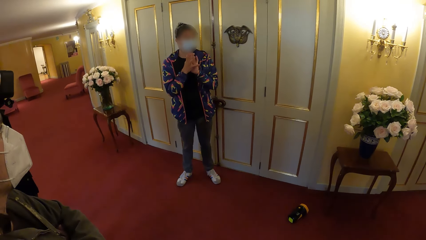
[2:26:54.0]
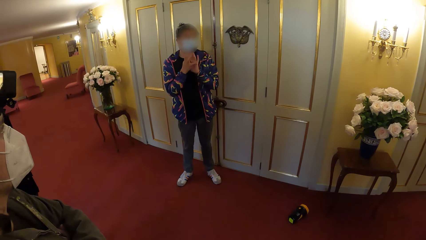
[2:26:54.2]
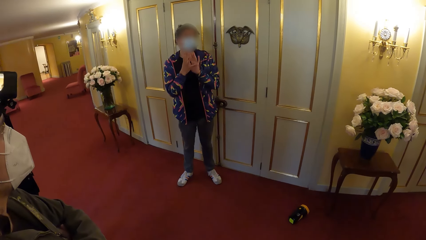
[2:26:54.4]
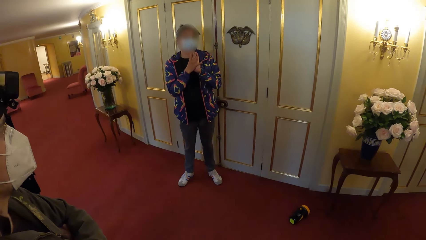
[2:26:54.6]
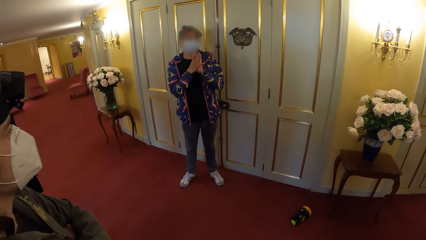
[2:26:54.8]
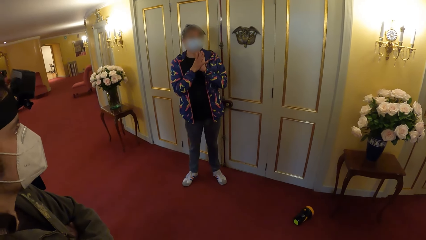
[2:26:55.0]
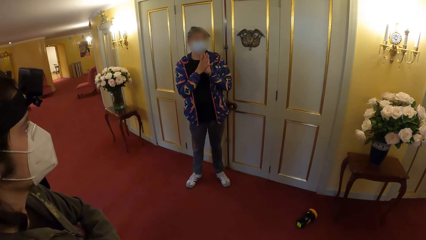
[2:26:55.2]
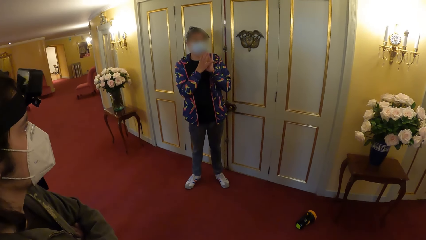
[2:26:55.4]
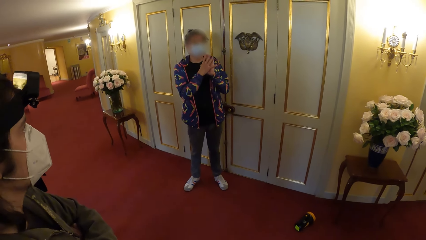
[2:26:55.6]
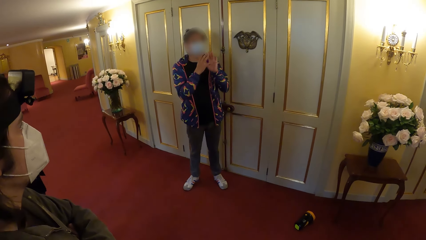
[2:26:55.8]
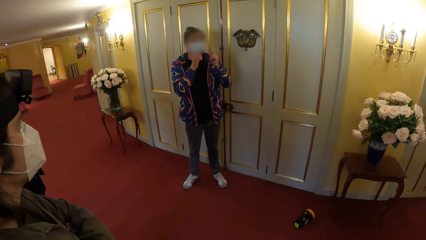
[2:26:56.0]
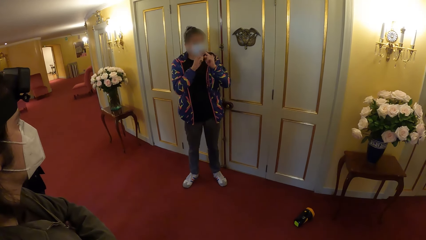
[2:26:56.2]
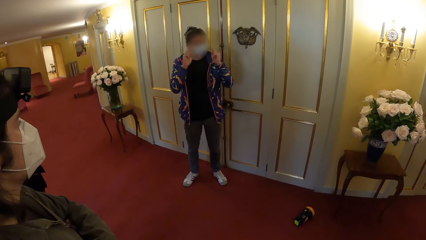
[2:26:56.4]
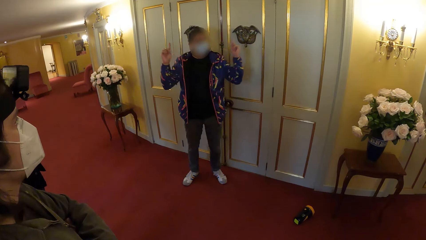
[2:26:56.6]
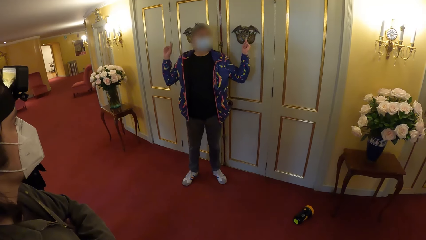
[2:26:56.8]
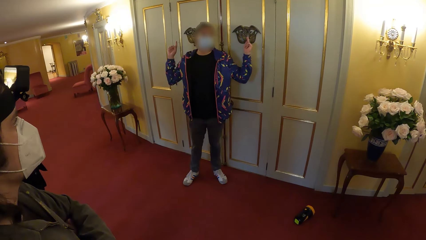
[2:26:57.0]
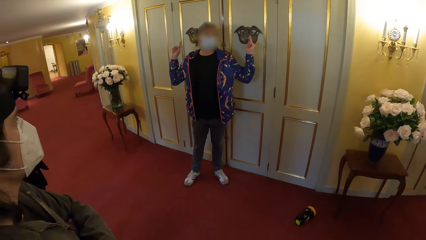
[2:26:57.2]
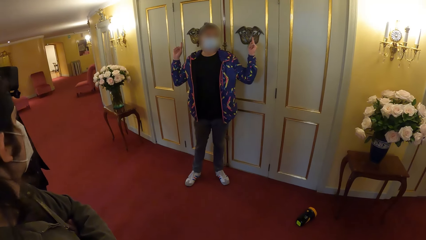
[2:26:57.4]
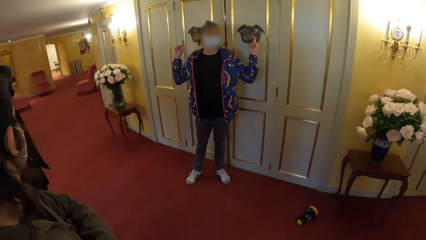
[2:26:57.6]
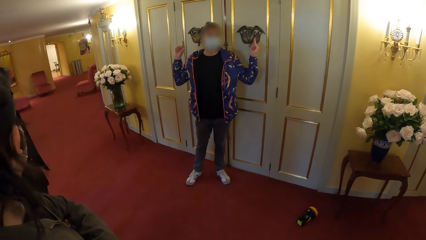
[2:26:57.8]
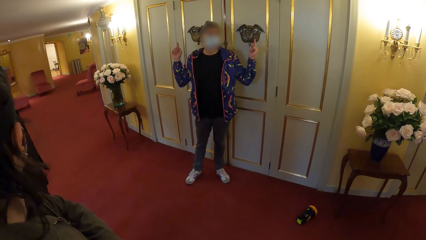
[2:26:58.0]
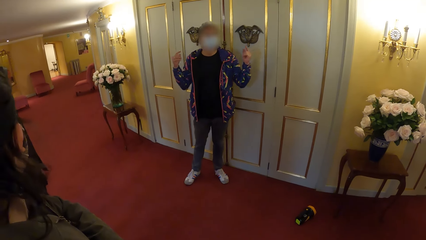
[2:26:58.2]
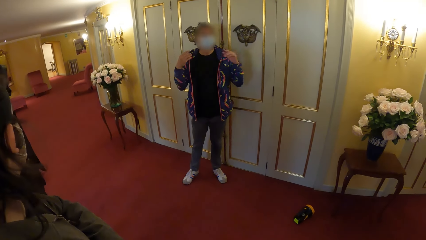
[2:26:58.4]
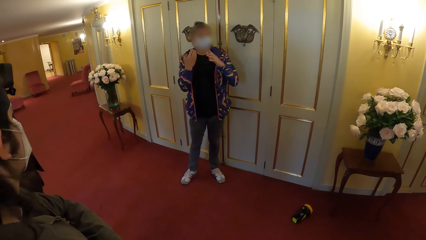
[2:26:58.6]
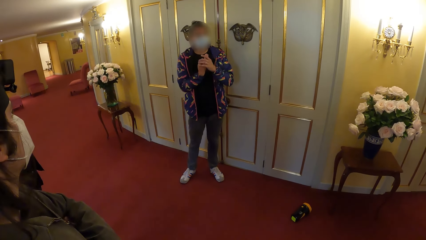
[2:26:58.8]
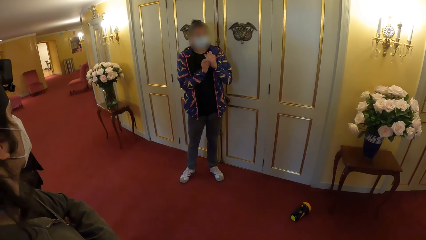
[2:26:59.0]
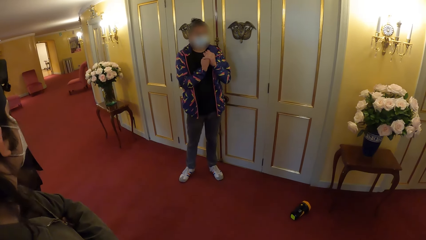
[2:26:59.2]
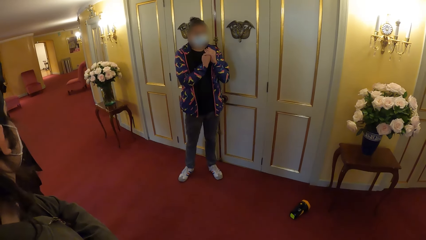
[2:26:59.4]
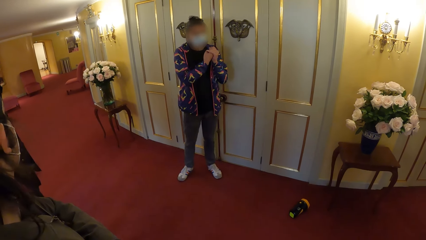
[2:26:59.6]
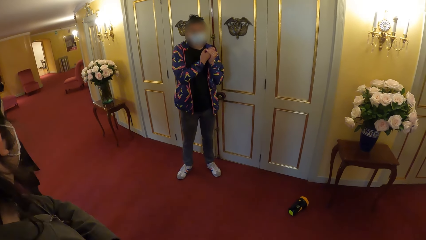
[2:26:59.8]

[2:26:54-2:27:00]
The camera wearer looks at the man.

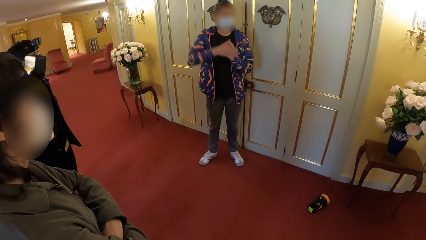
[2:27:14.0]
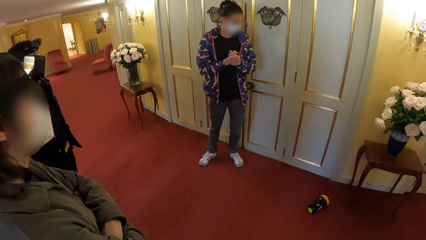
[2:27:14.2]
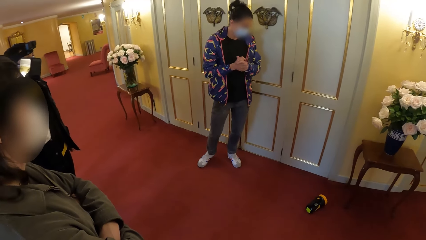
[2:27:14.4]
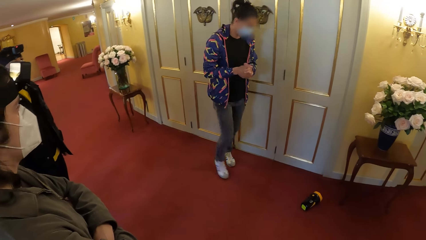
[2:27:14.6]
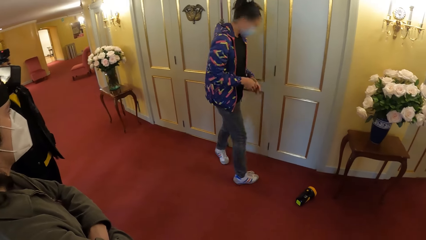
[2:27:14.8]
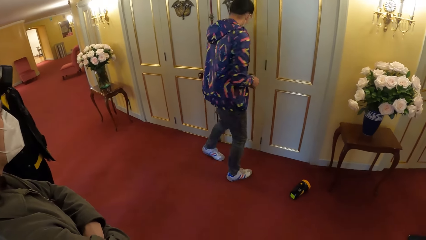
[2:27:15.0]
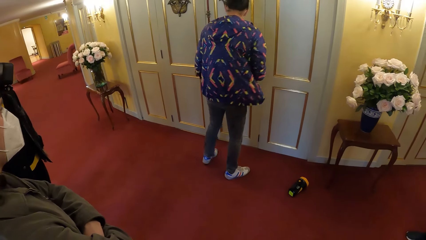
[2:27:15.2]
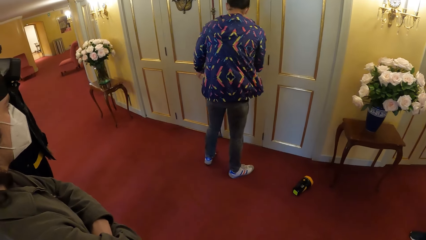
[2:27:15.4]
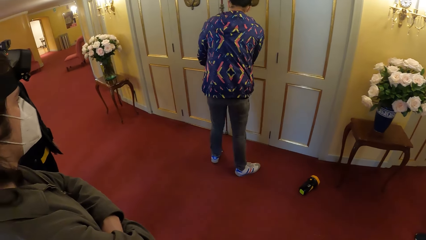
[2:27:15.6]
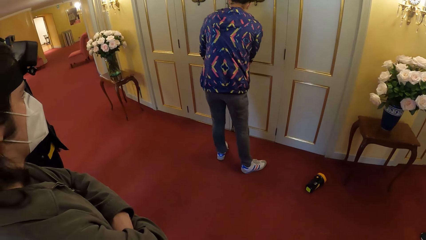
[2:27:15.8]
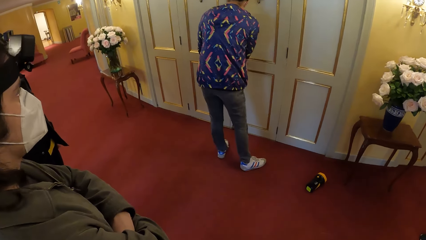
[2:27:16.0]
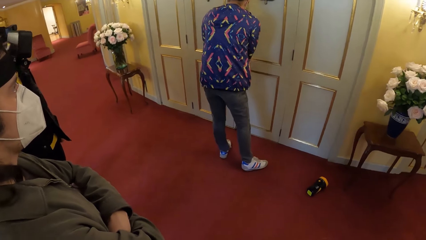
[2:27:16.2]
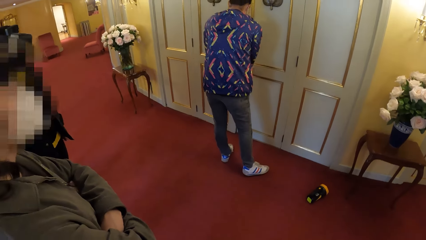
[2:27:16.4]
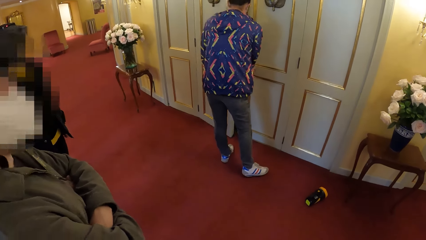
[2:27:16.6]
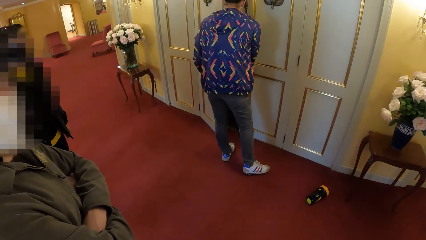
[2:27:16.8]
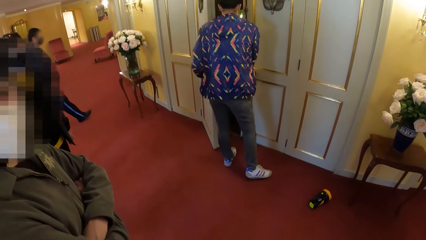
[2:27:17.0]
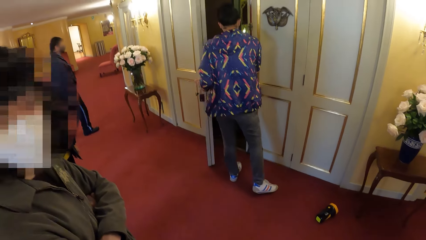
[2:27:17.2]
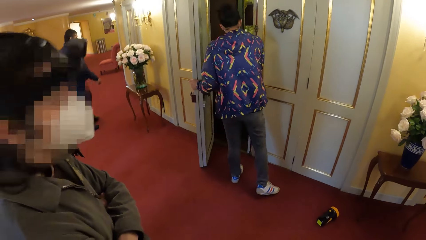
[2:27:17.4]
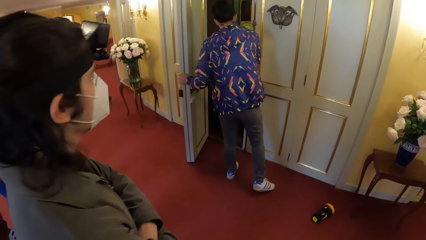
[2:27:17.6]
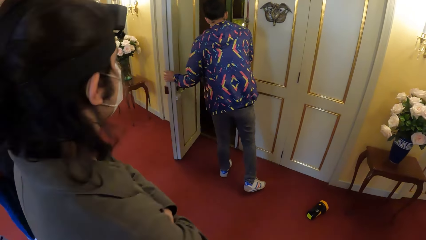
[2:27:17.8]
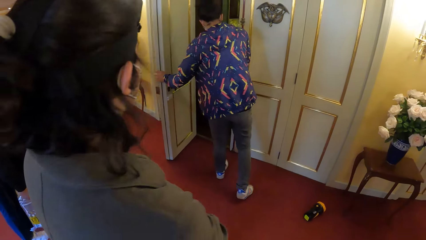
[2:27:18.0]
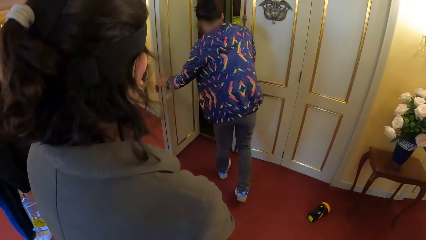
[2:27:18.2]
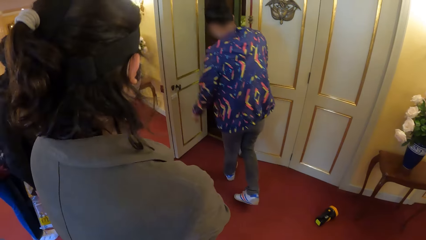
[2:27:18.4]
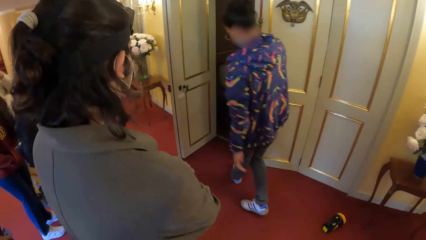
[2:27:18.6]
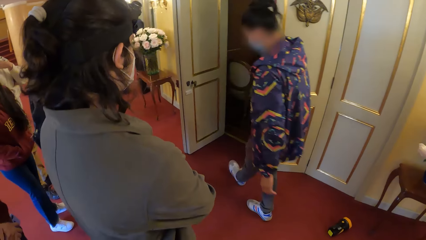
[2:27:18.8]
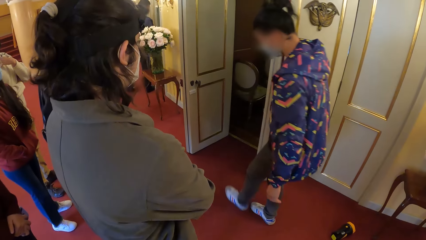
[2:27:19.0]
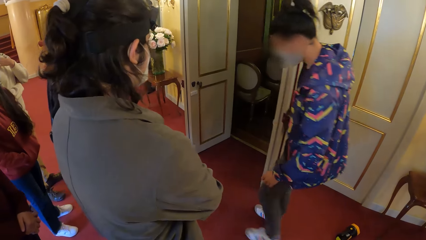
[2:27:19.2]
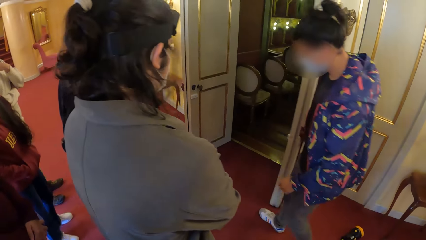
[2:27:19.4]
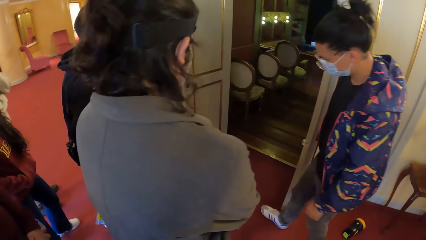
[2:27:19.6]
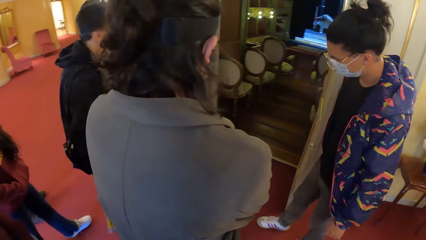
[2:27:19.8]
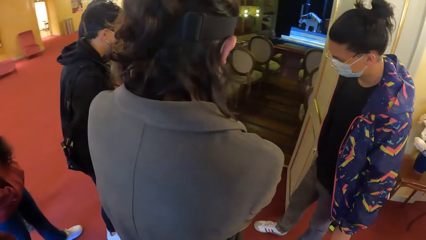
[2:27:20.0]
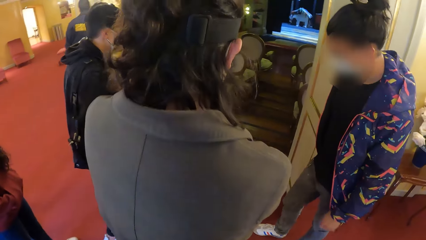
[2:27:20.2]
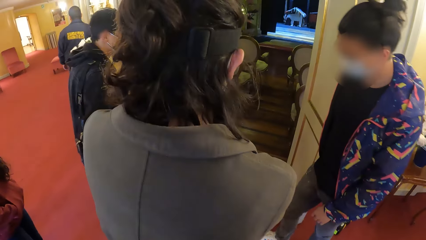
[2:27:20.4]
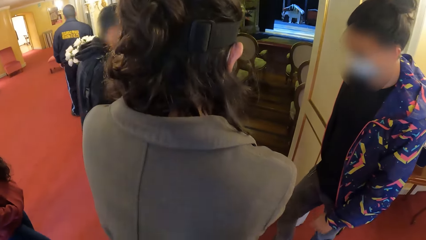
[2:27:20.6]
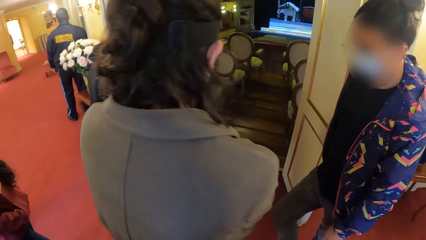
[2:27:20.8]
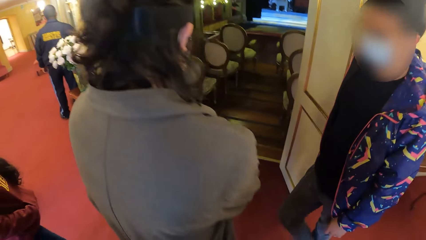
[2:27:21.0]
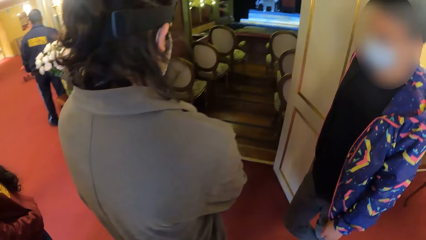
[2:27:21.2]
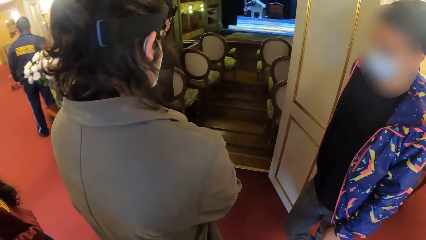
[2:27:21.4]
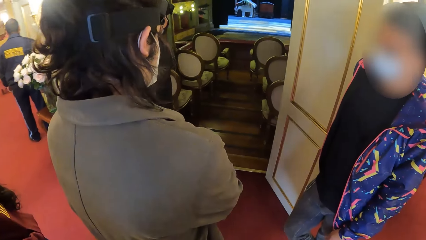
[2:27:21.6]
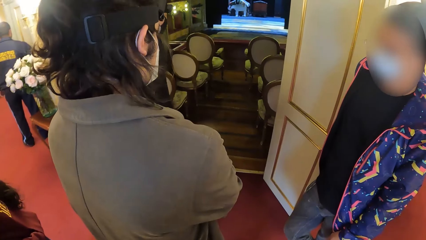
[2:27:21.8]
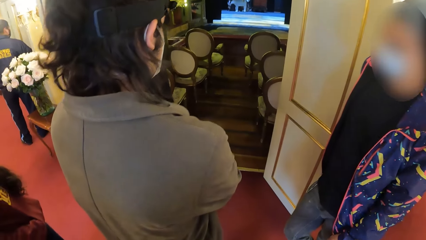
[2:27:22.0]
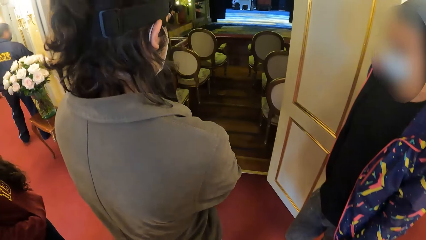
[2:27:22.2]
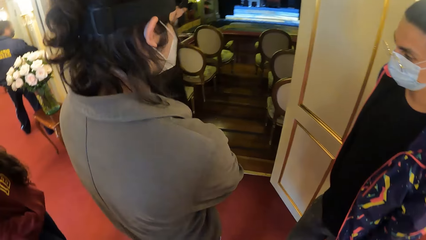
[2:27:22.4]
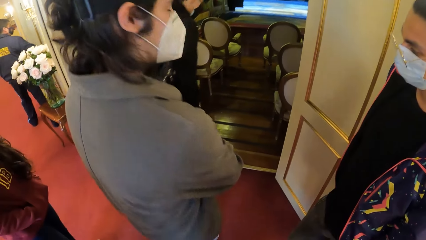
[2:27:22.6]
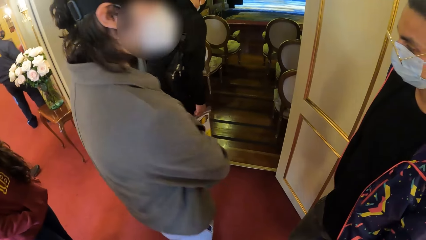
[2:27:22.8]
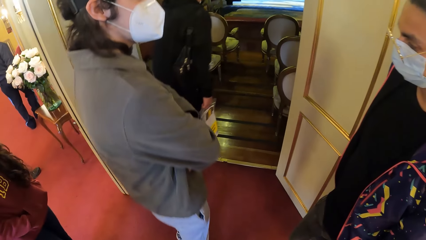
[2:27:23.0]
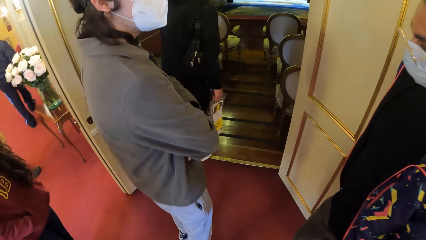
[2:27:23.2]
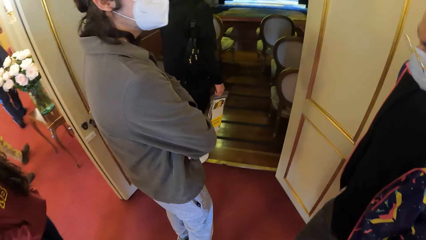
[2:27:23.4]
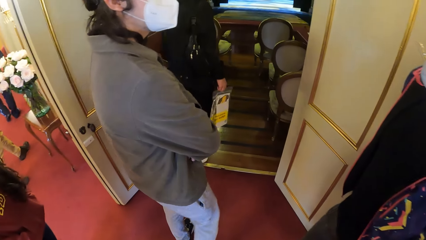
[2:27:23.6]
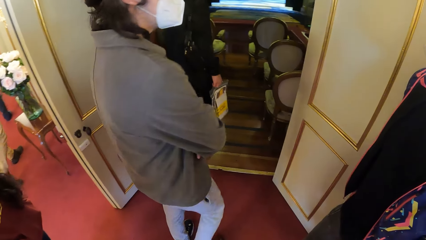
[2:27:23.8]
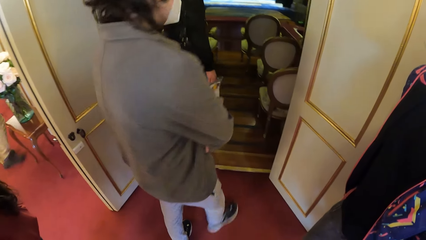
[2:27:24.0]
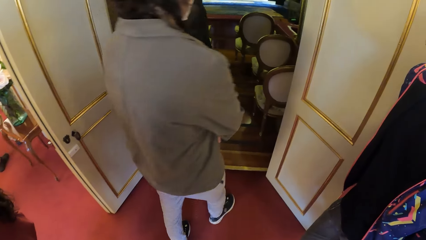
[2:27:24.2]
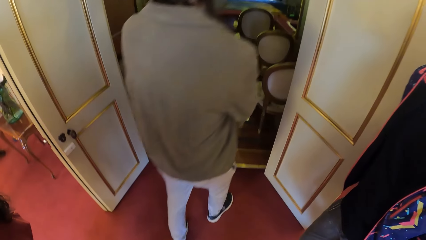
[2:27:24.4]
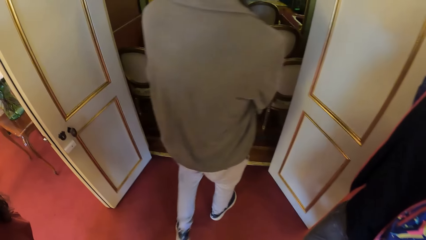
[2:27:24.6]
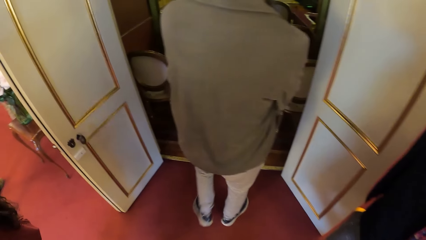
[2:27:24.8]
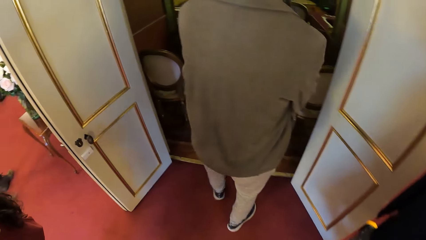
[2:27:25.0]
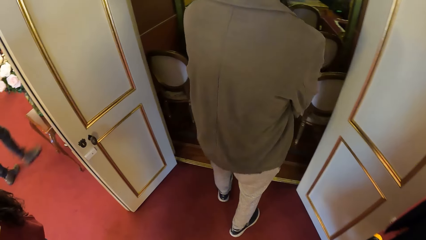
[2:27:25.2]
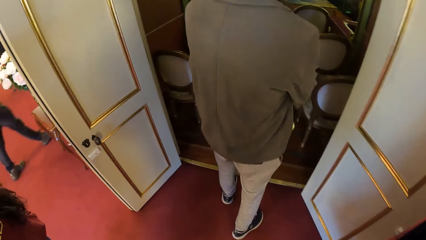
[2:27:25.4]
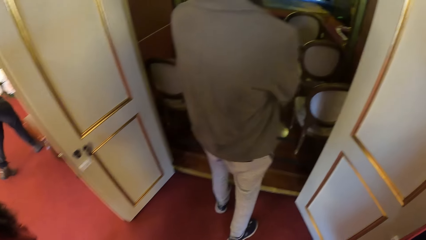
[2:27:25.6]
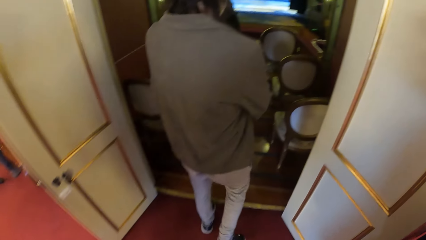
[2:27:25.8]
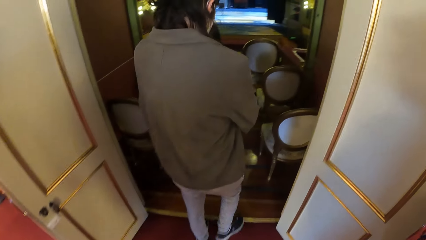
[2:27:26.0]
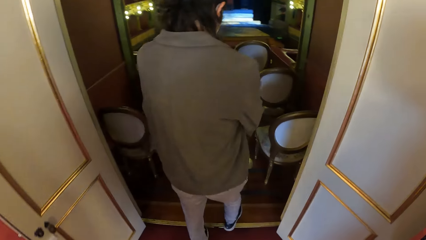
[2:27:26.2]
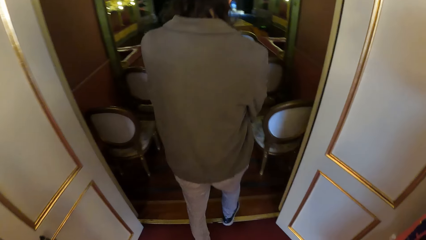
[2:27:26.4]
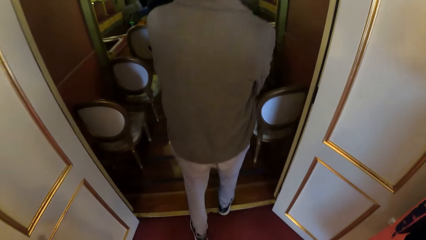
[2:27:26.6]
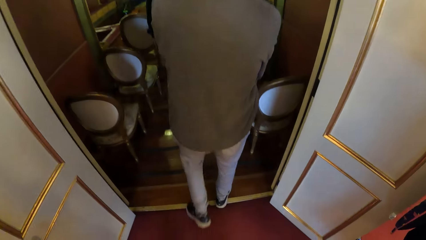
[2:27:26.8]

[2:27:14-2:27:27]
The man opens a door with both hands. The camera wearer walks in the building.
